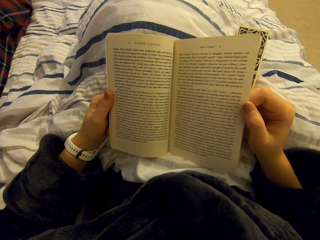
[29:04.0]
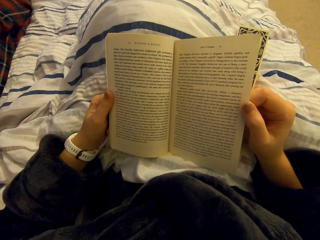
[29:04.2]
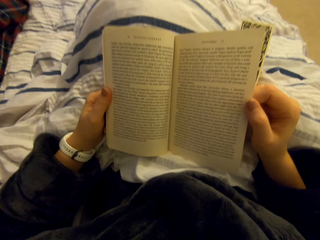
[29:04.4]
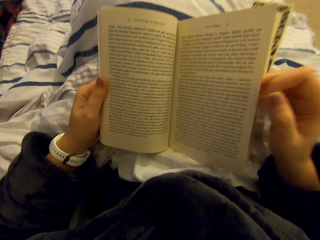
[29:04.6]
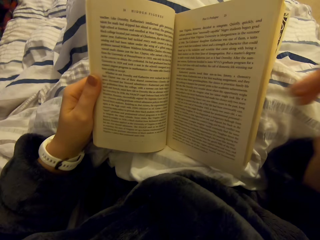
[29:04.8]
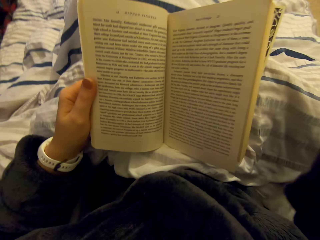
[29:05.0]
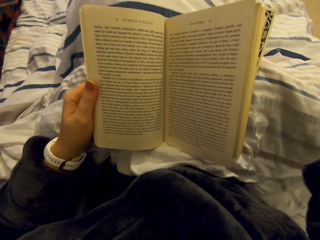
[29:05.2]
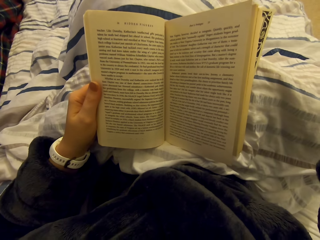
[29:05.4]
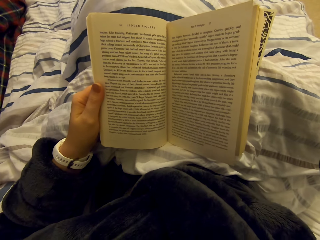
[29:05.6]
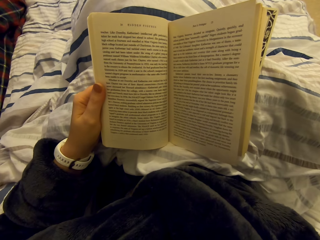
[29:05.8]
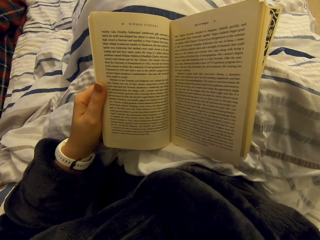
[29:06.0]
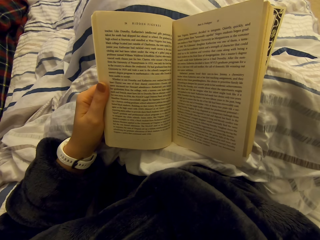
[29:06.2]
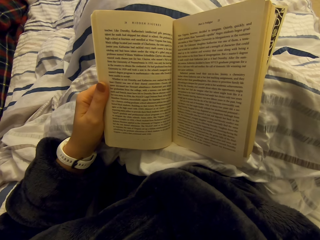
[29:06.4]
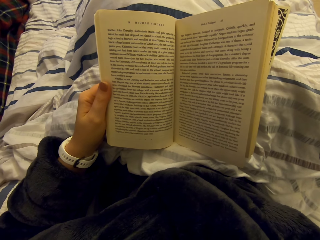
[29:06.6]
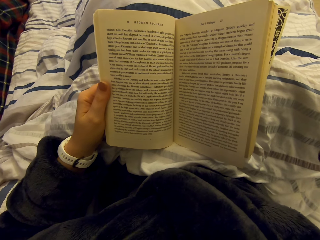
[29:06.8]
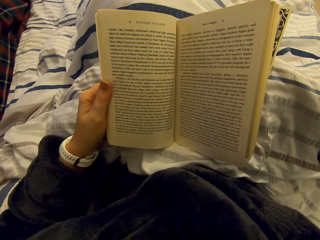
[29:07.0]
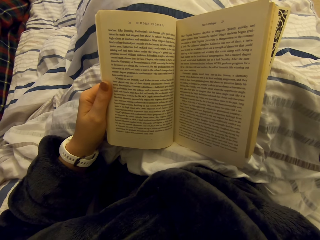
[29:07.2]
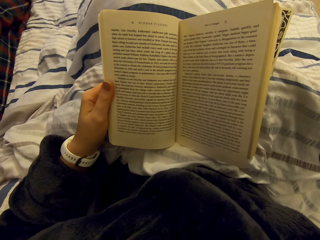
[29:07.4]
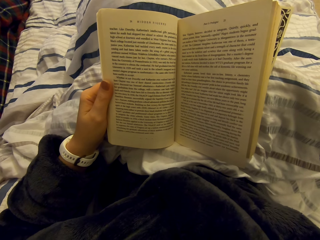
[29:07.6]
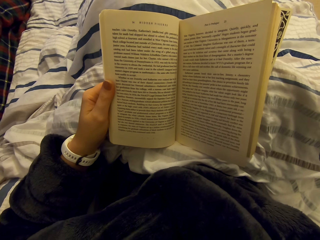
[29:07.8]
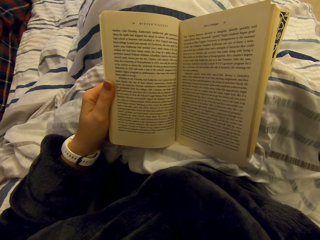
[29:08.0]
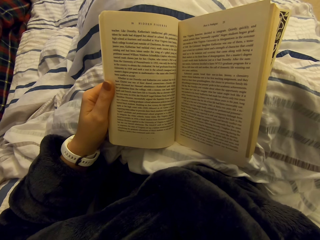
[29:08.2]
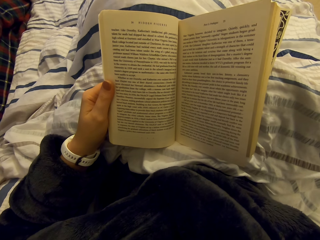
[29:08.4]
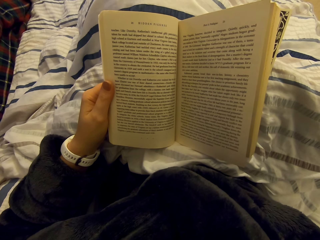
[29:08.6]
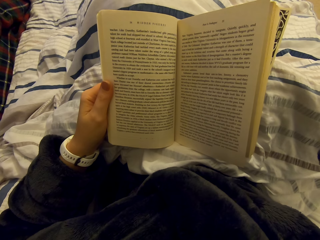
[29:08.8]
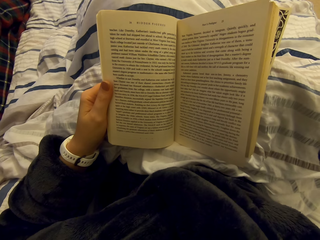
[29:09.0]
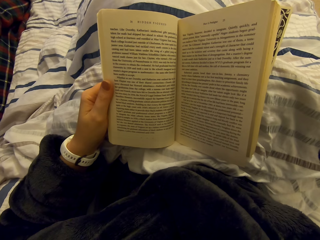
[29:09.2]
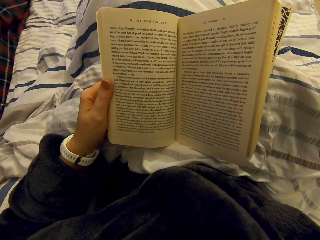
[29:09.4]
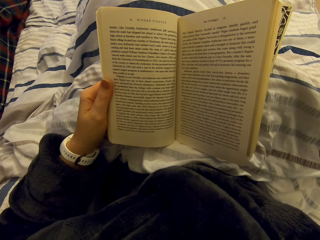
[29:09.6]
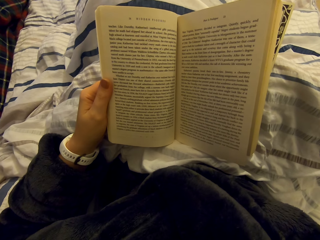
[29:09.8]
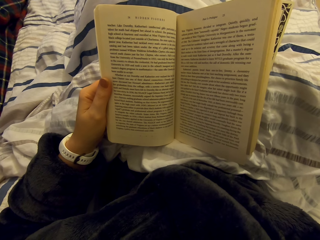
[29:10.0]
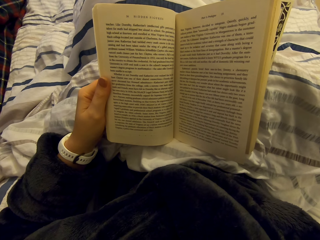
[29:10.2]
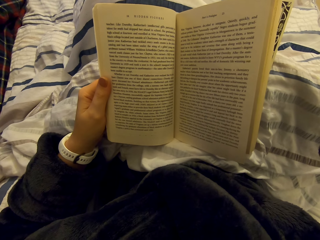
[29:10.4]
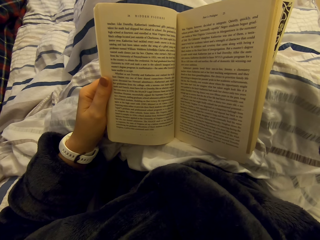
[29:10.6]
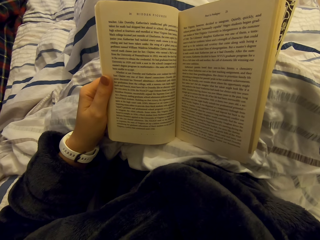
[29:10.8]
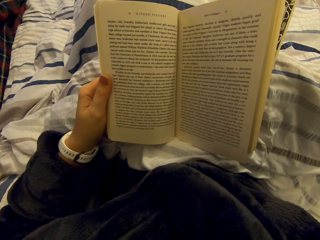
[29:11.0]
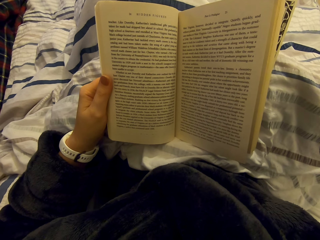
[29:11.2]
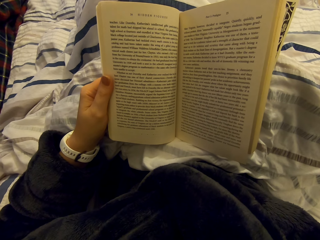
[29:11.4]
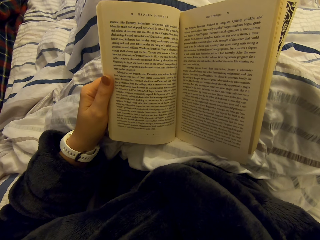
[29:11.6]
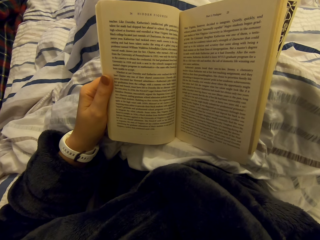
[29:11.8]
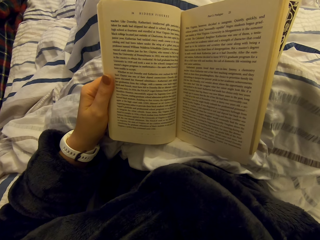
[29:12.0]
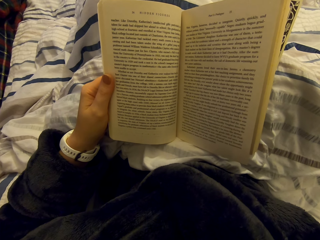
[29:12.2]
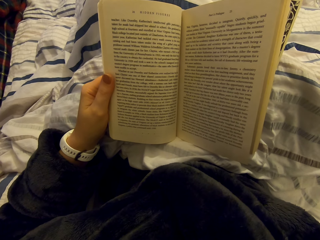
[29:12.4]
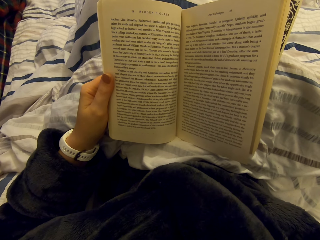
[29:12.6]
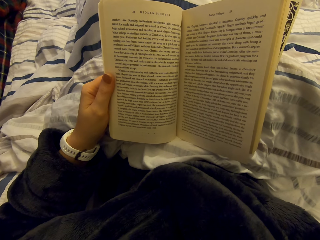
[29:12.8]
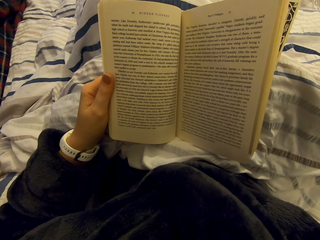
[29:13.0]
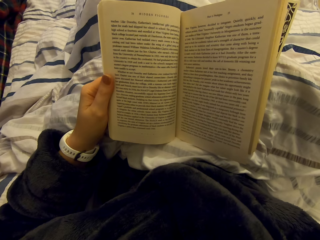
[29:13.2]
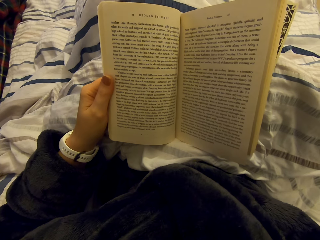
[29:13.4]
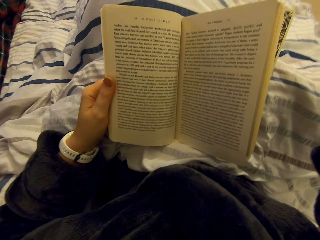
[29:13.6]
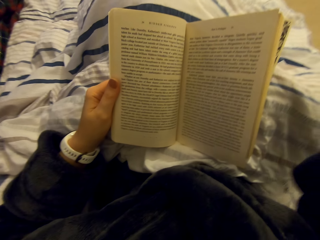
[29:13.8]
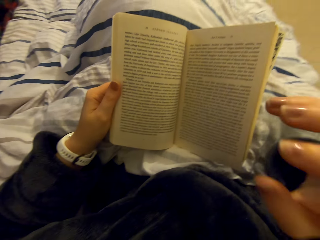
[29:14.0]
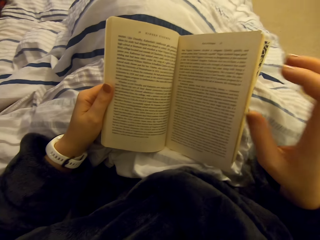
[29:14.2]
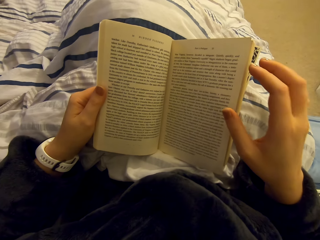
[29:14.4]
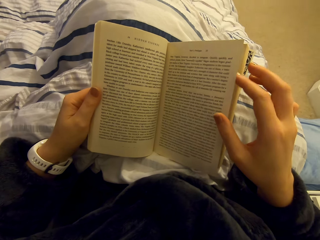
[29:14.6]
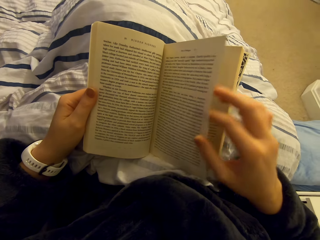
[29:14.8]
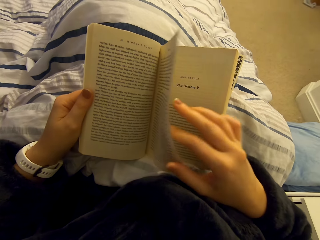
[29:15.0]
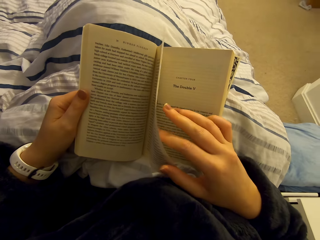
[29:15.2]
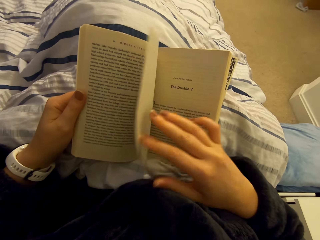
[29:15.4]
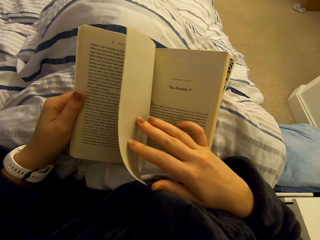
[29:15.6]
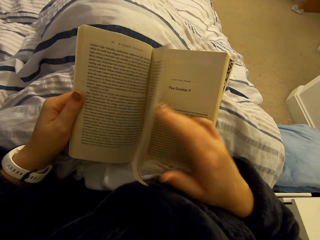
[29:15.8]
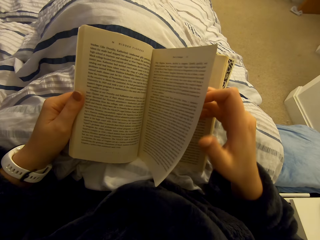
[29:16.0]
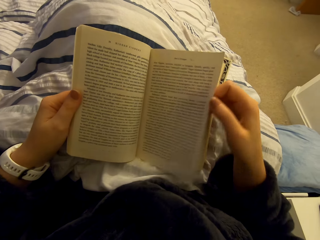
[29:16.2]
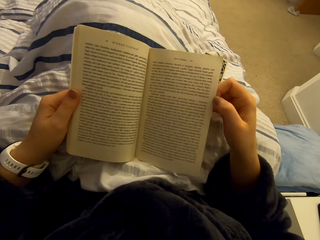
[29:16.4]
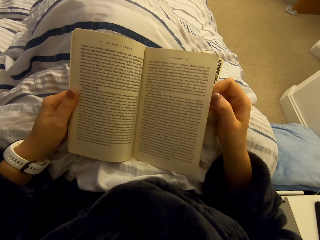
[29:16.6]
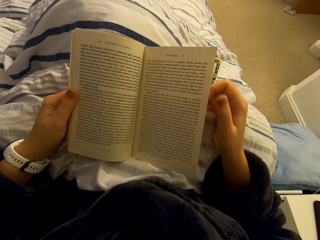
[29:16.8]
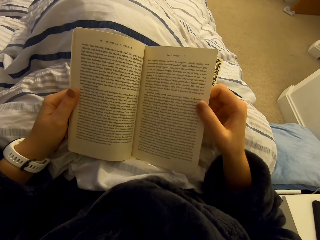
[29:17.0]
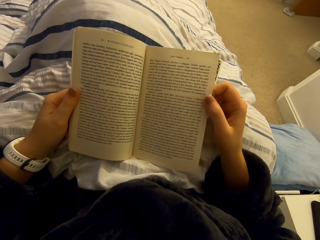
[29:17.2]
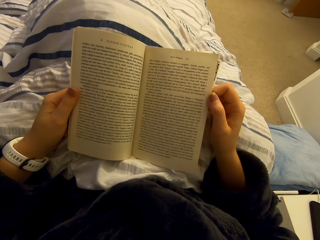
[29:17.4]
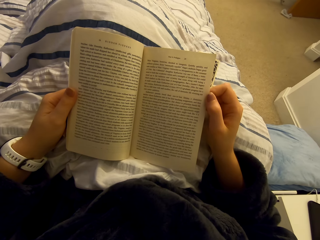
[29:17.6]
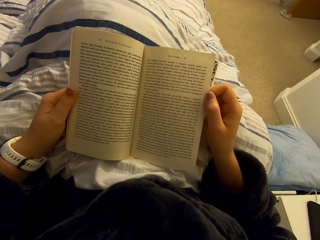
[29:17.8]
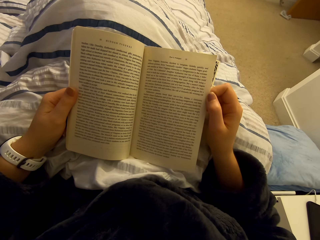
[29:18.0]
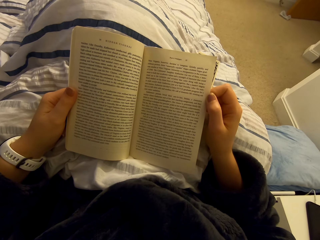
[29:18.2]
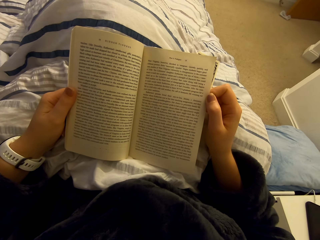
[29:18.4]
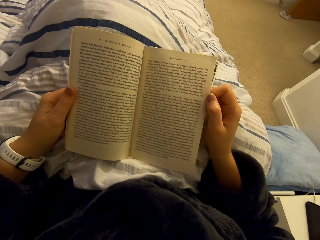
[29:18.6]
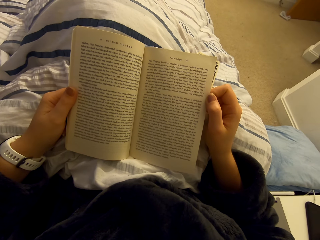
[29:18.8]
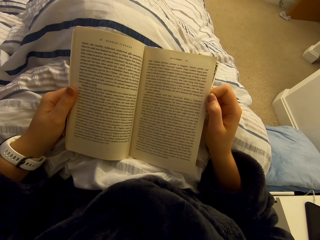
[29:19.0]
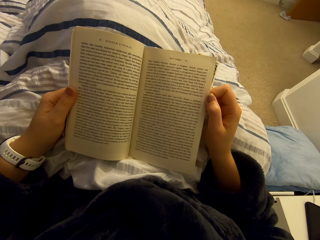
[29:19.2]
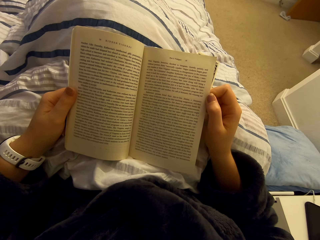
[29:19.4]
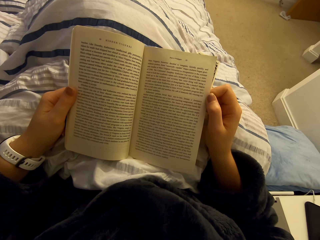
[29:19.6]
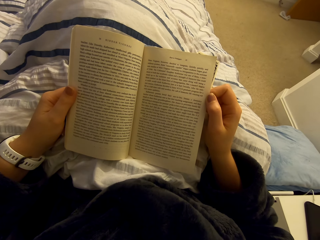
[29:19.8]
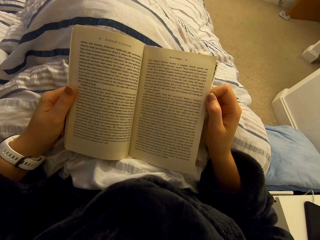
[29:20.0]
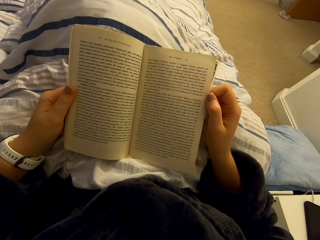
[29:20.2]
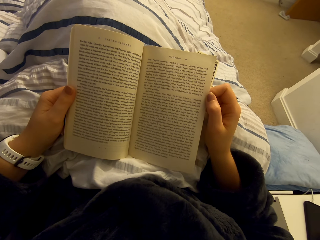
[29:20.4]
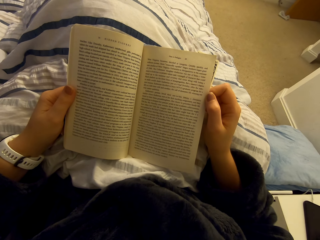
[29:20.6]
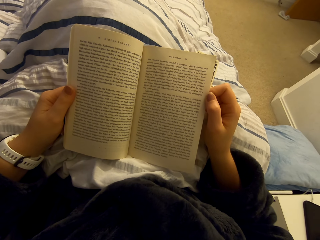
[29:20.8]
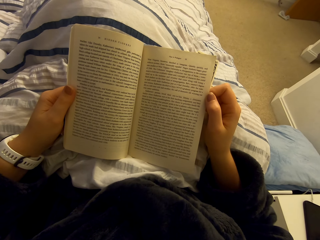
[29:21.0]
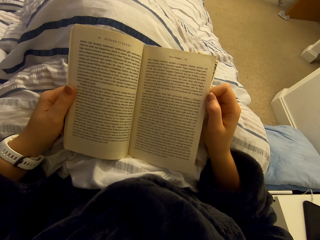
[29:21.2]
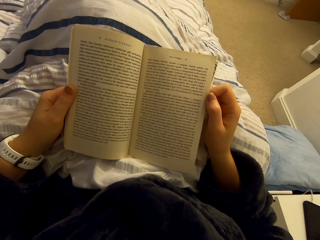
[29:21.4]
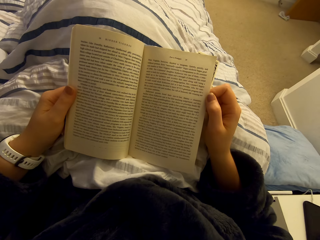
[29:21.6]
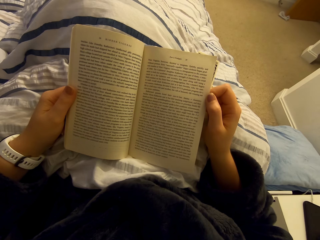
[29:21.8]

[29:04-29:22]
The camera wearer holds something. They read the novel. They open a book page. They read the novel.
